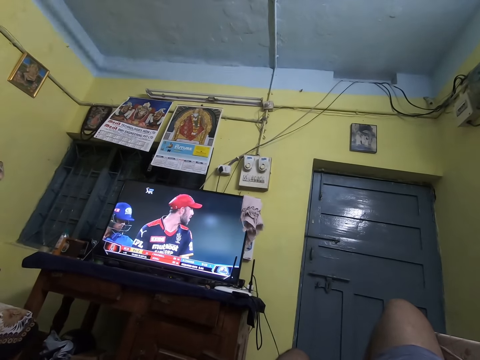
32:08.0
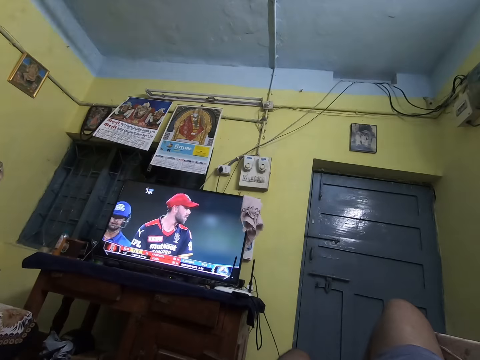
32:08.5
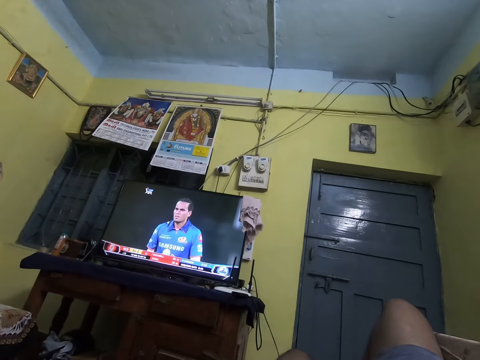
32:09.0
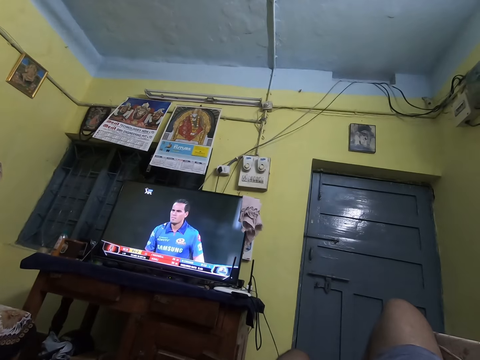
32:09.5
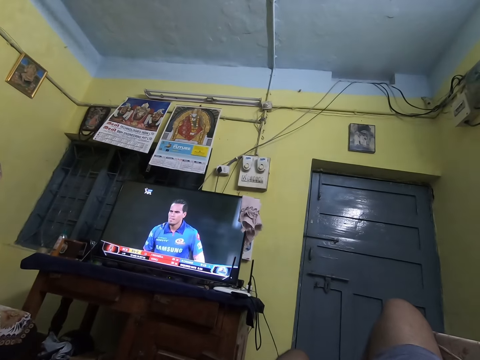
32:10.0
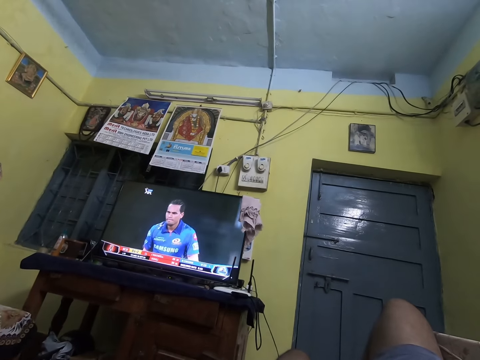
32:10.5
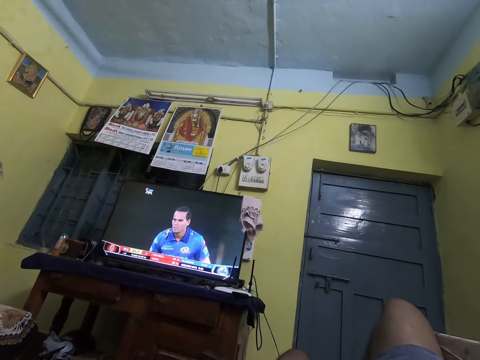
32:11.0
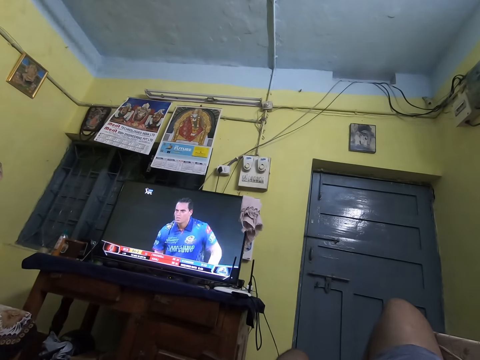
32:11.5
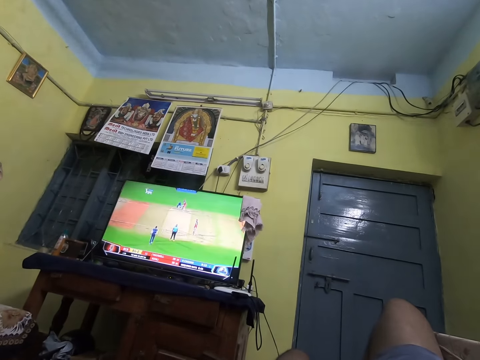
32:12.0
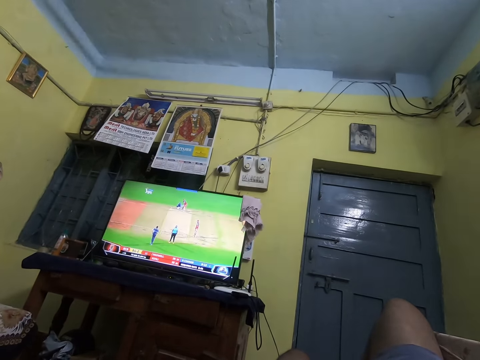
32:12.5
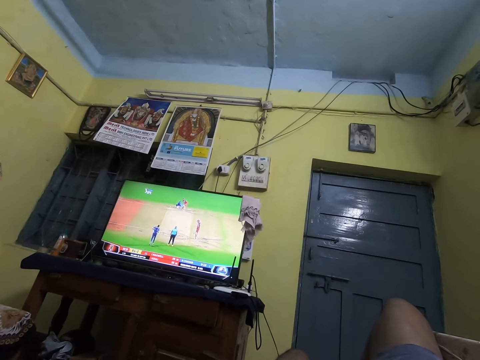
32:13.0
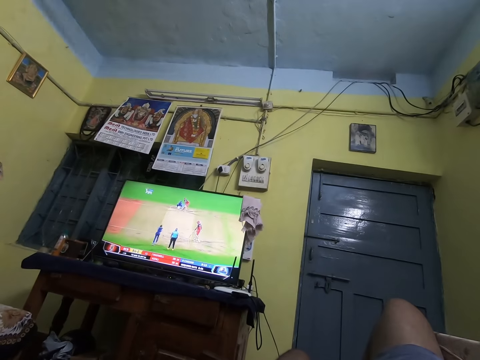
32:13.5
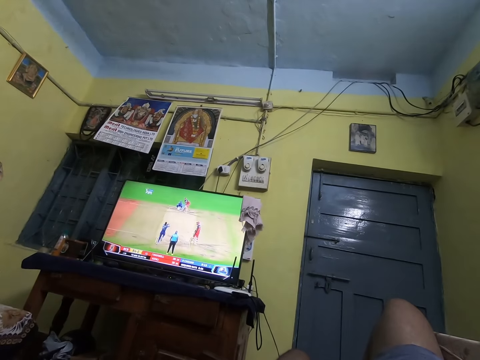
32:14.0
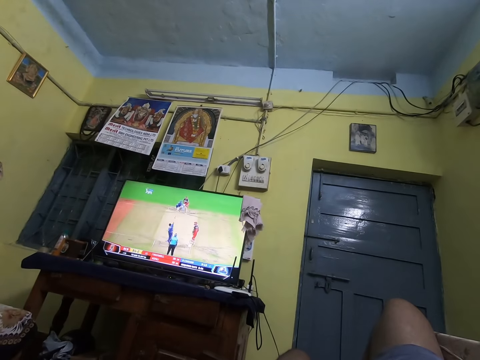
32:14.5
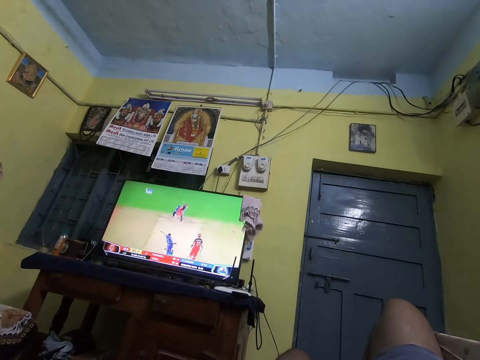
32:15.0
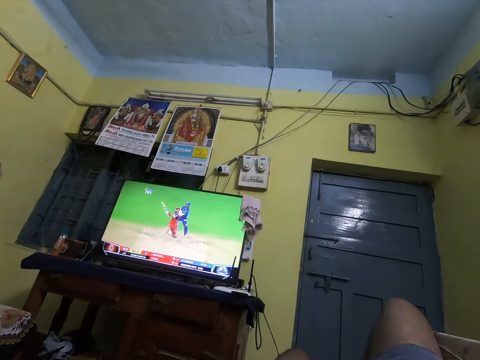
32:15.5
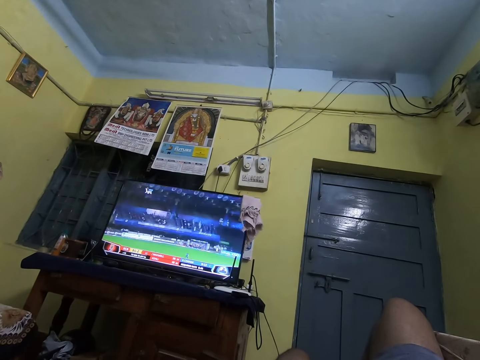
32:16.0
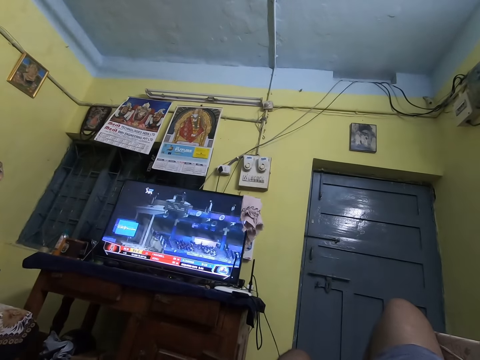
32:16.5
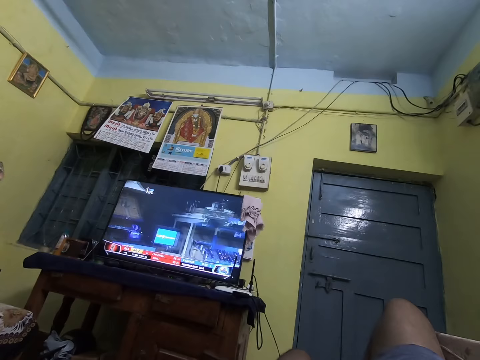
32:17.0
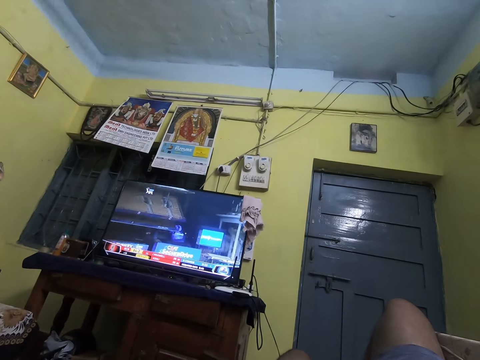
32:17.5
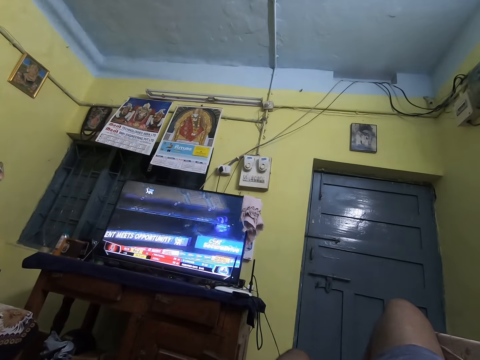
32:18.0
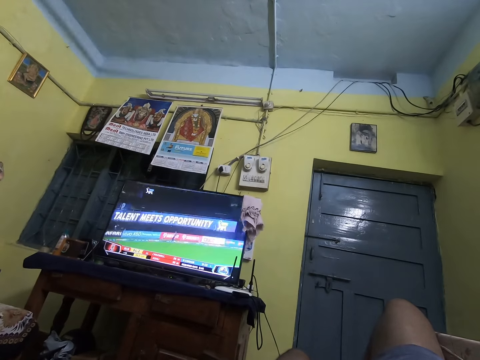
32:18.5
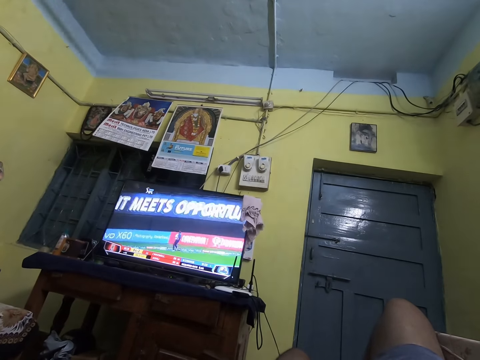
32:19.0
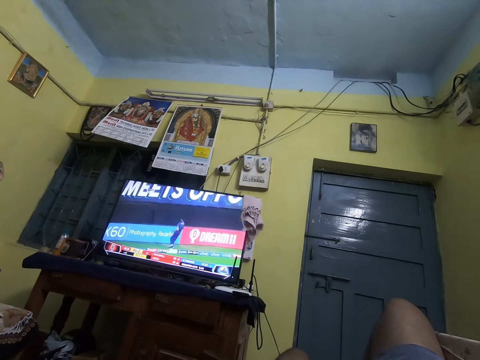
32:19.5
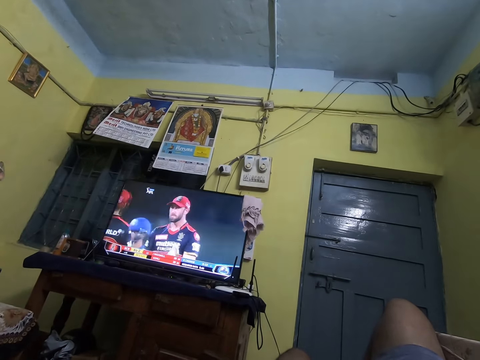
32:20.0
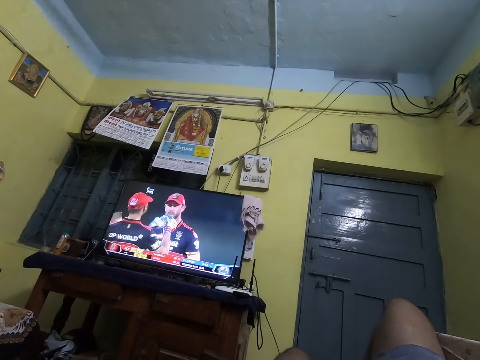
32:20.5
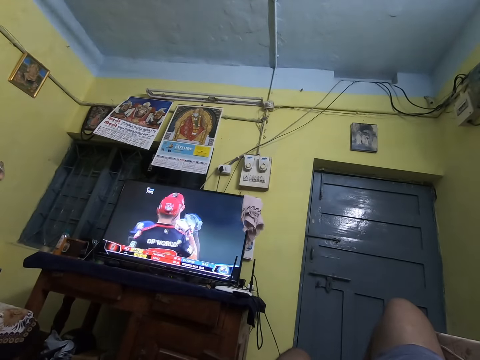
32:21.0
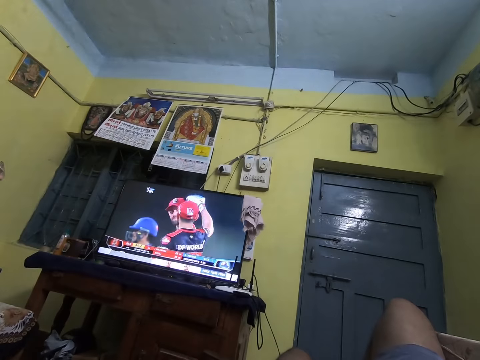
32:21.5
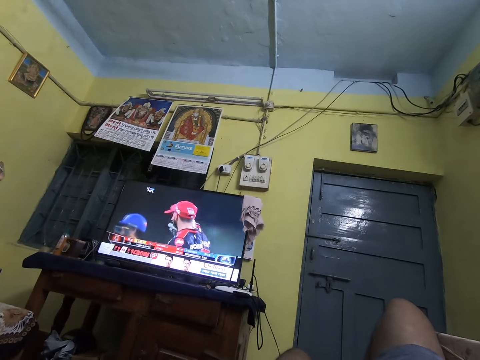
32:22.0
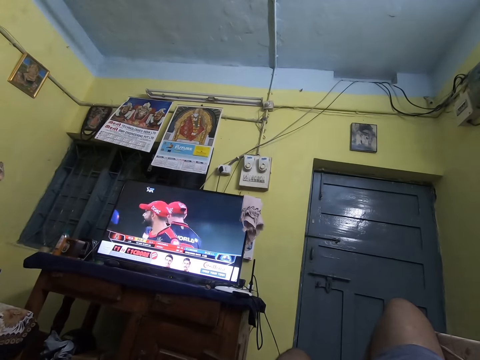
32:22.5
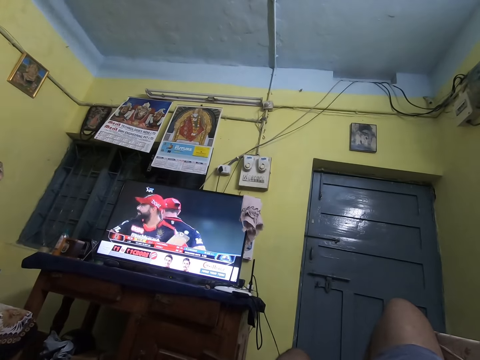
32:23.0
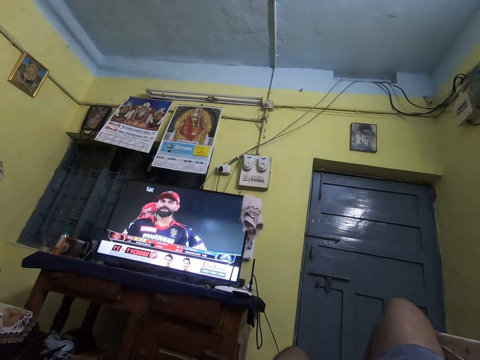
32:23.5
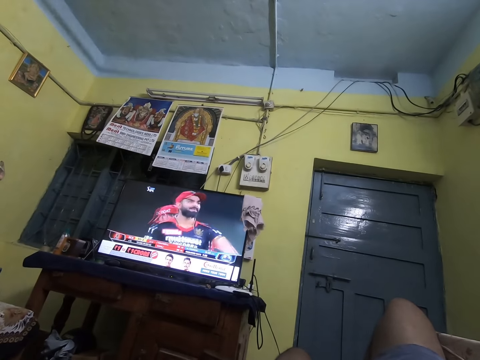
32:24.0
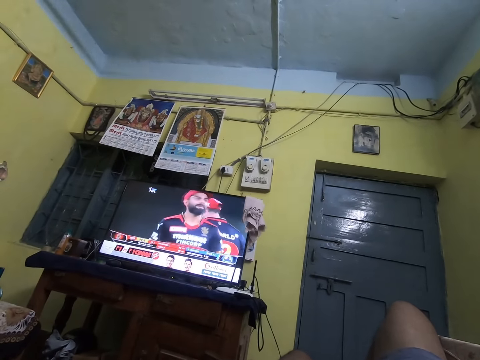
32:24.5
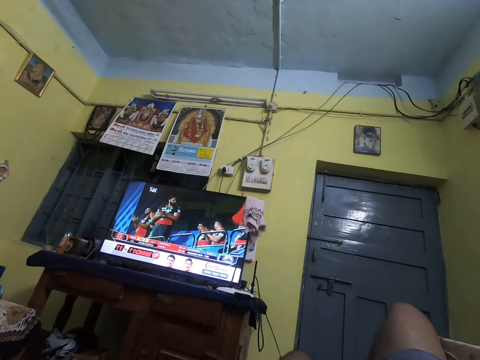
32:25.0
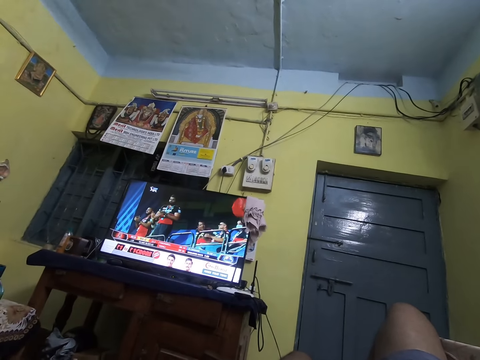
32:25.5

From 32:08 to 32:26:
The camera wearer watches television. They watch television repeatedly.

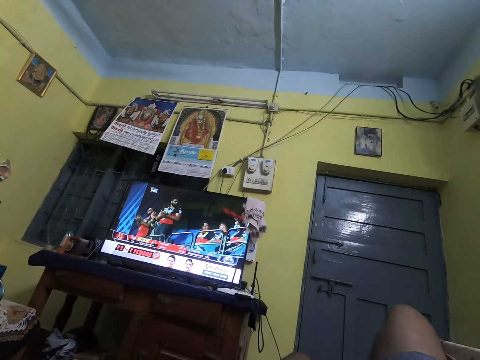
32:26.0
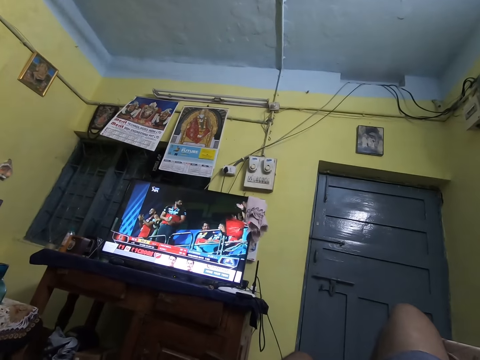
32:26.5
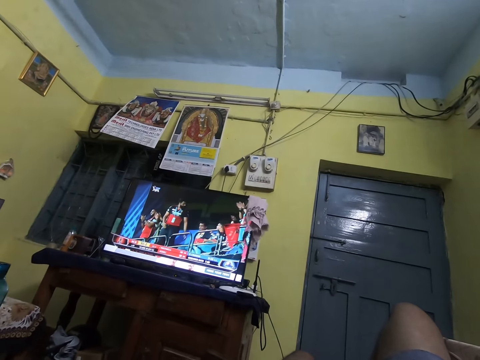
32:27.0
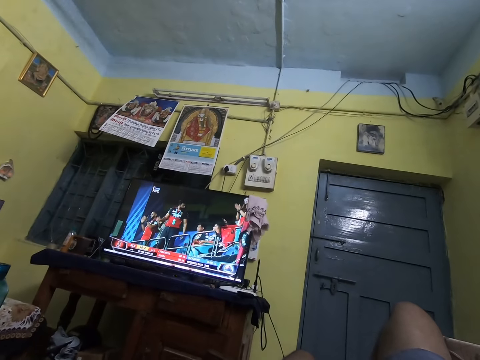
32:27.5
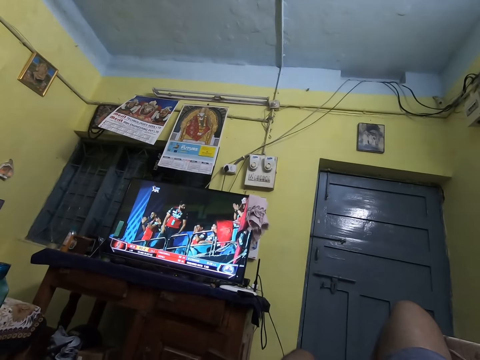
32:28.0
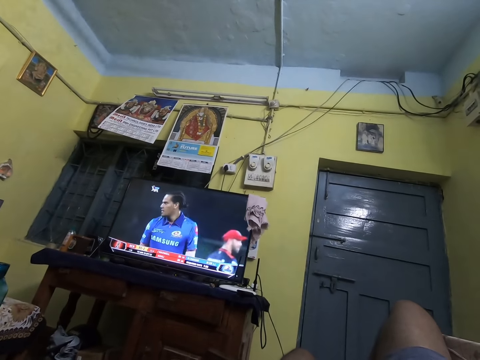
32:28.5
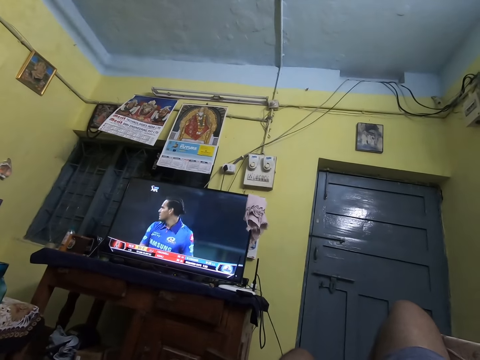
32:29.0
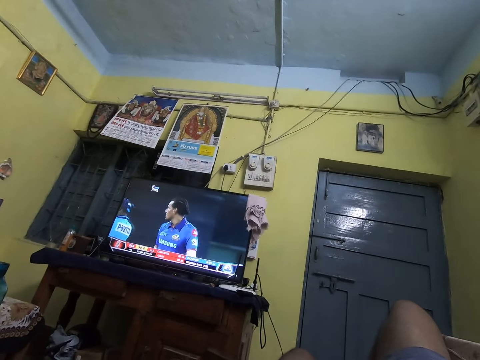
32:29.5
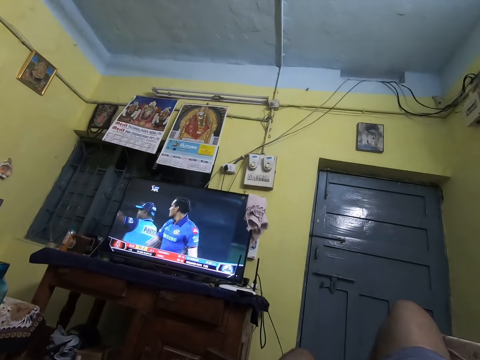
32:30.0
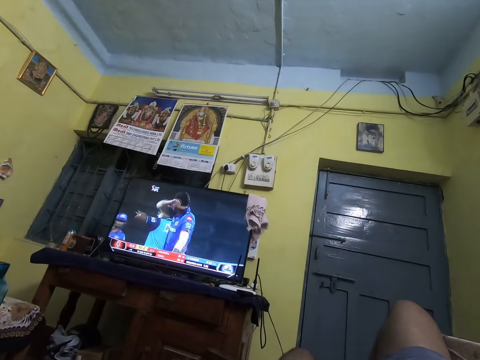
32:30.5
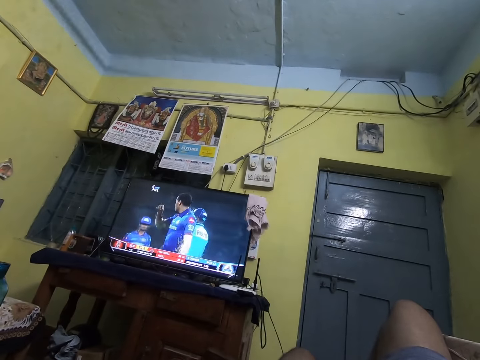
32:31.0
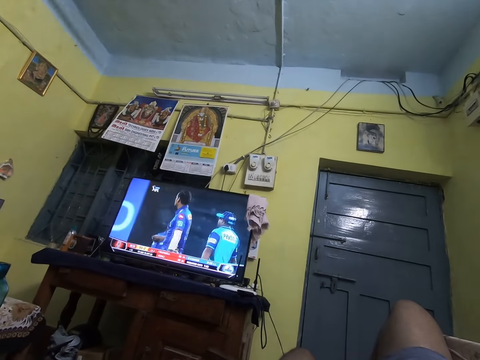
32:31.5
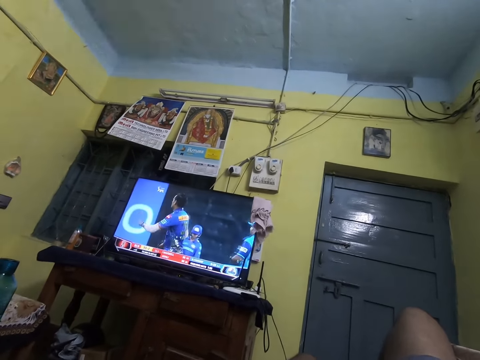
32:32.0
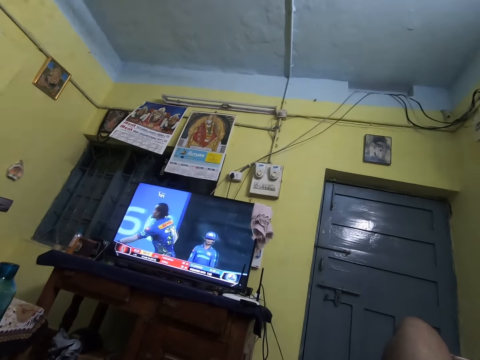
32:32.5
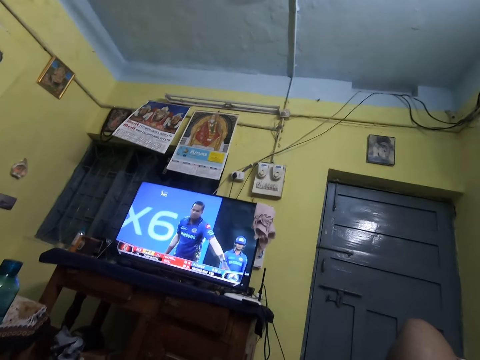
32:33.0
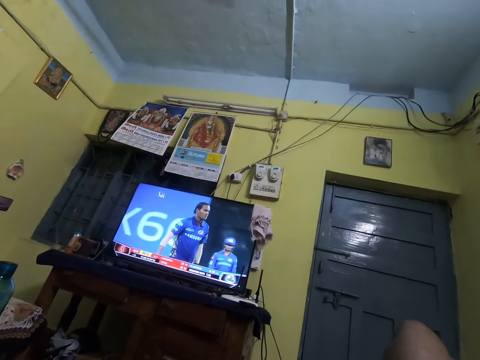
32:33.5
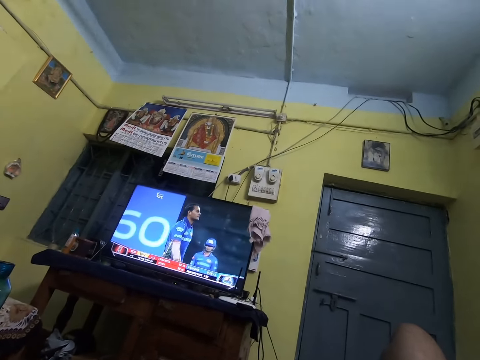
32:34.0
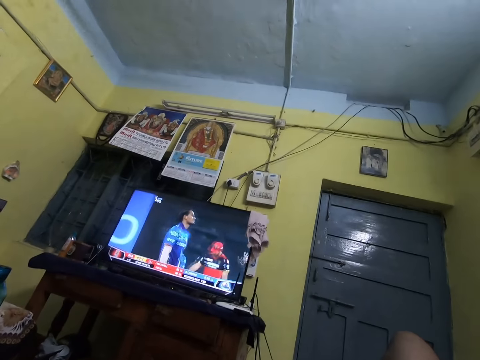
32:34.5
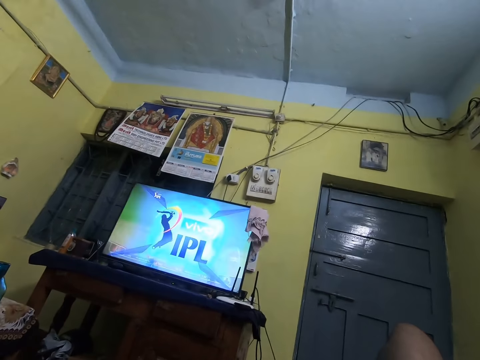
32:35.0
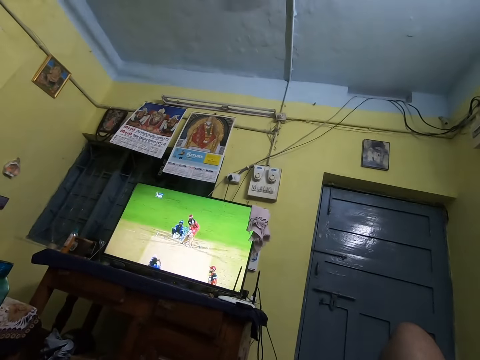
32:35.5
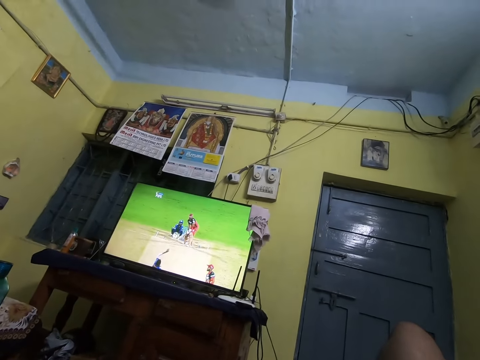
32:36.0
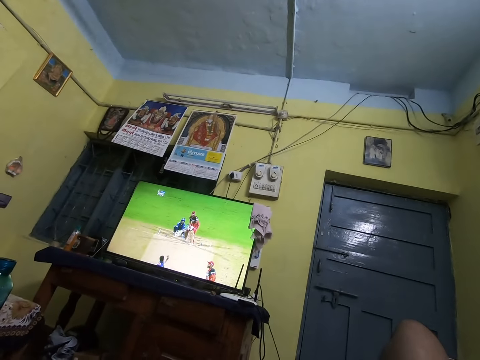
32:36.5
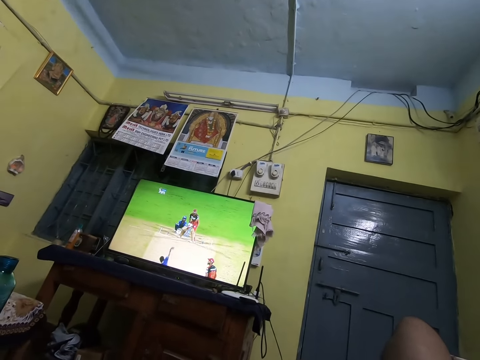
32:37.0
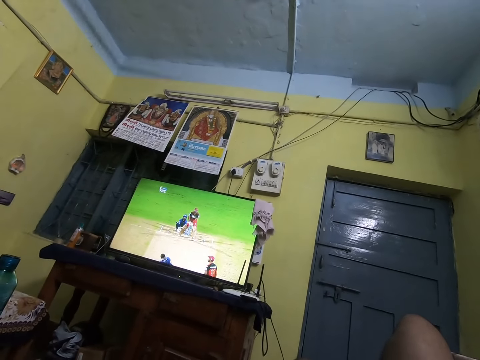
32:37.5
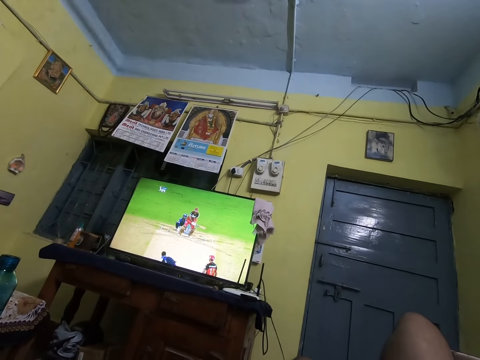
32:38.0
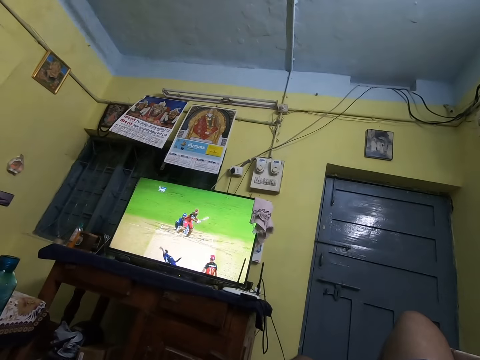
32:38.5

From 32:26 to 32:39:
The camera wearer watches television repeatedly.
